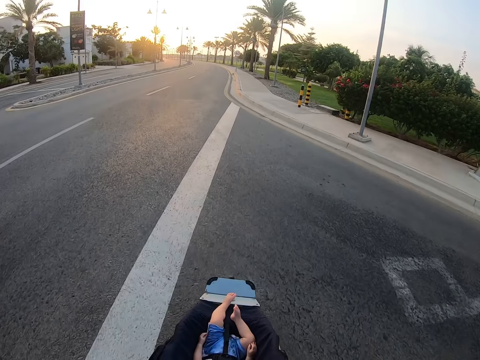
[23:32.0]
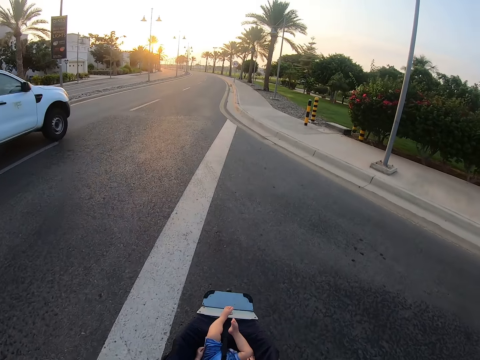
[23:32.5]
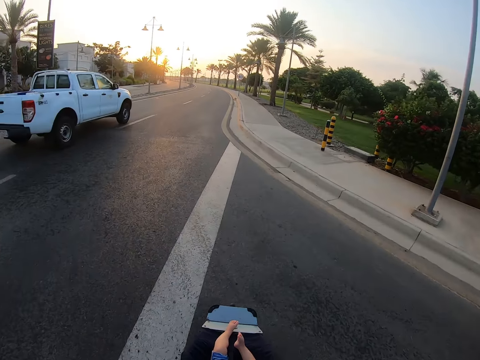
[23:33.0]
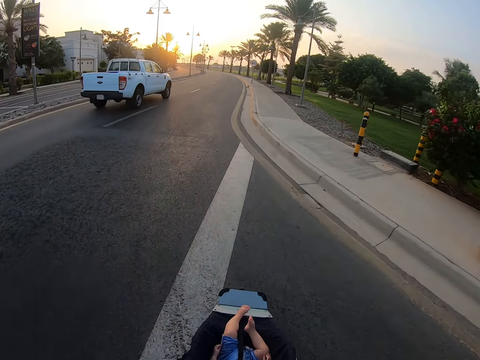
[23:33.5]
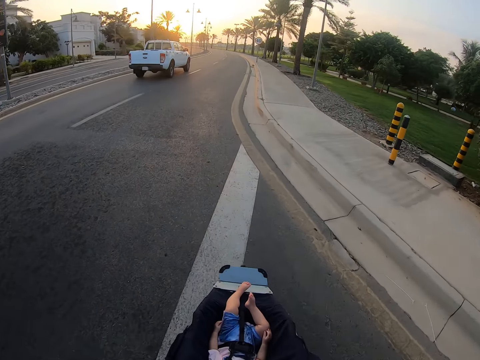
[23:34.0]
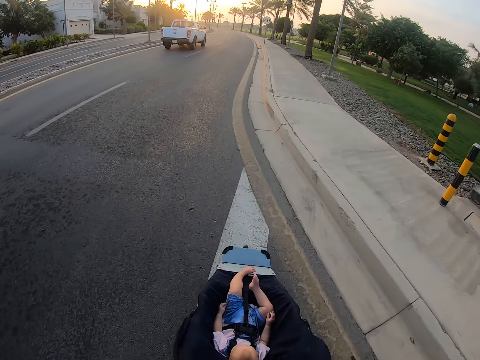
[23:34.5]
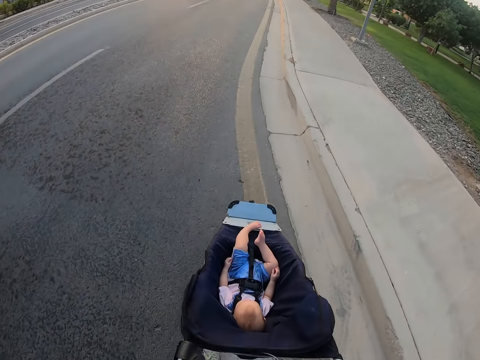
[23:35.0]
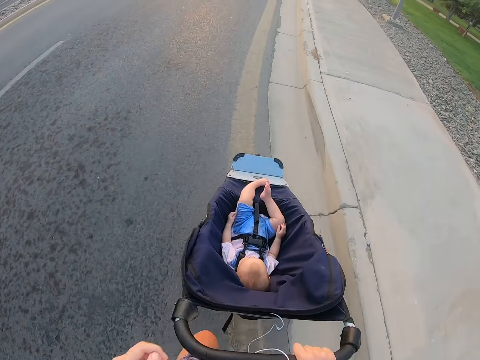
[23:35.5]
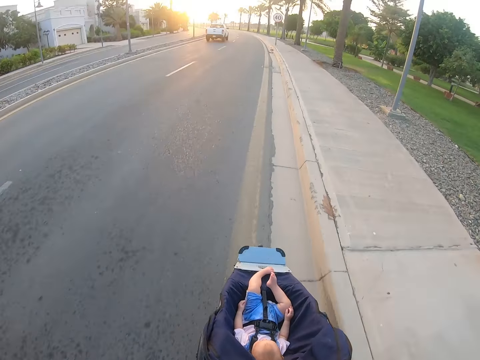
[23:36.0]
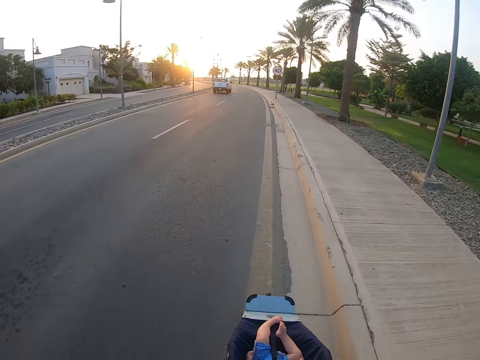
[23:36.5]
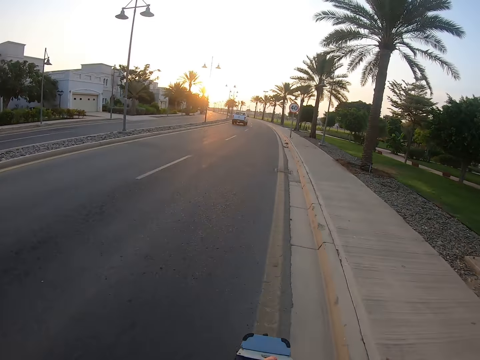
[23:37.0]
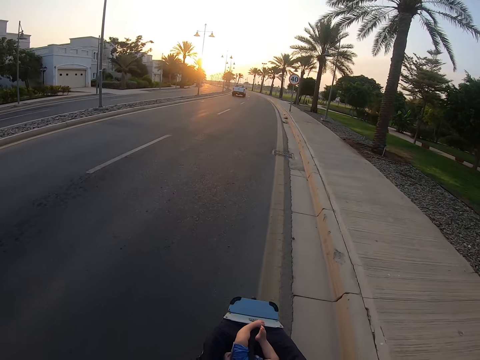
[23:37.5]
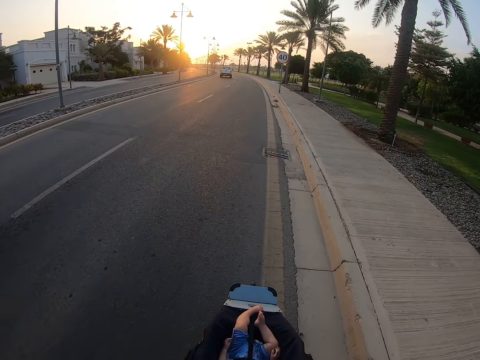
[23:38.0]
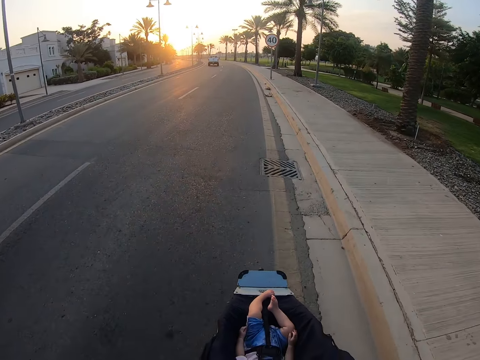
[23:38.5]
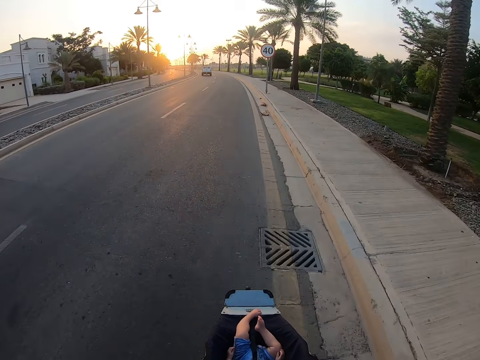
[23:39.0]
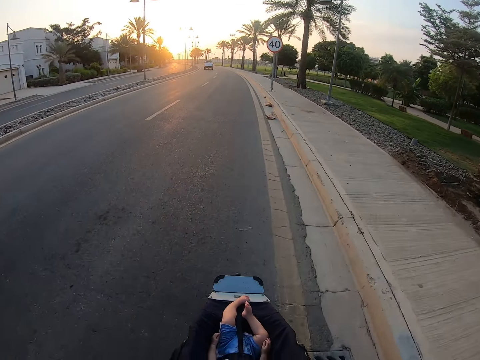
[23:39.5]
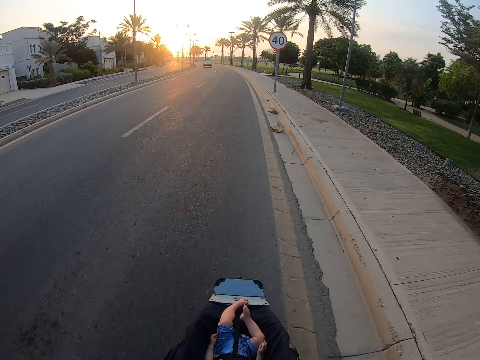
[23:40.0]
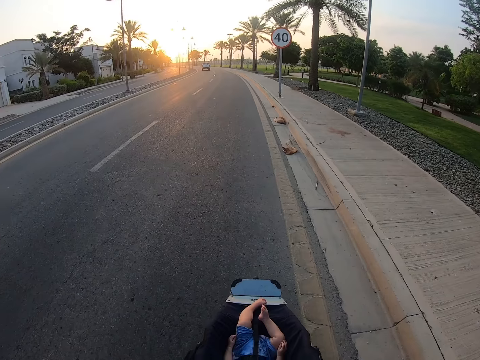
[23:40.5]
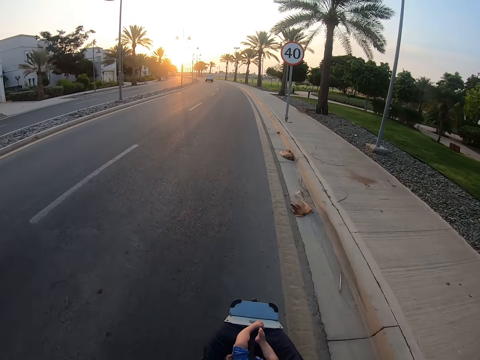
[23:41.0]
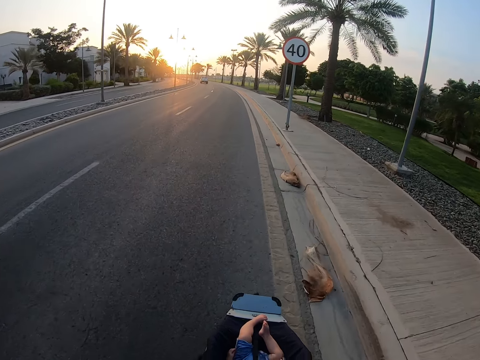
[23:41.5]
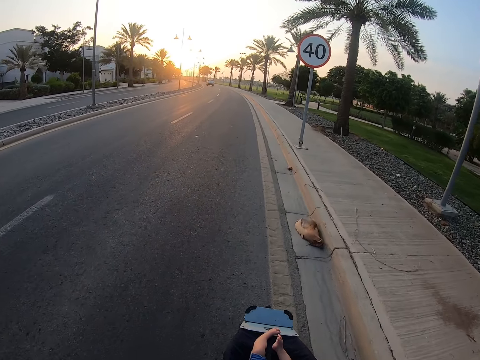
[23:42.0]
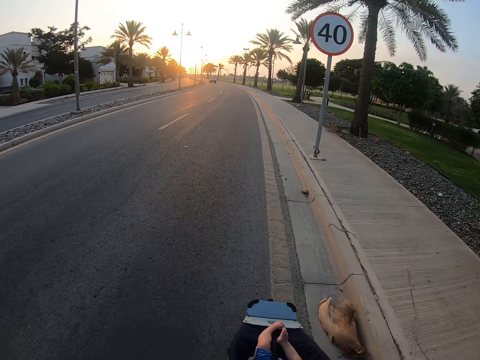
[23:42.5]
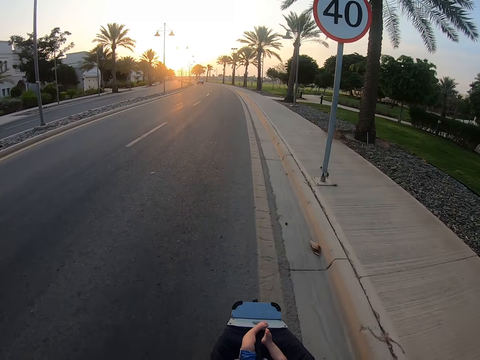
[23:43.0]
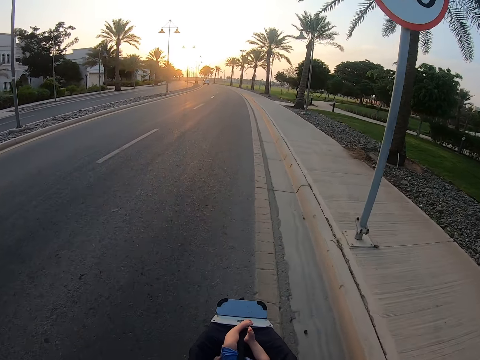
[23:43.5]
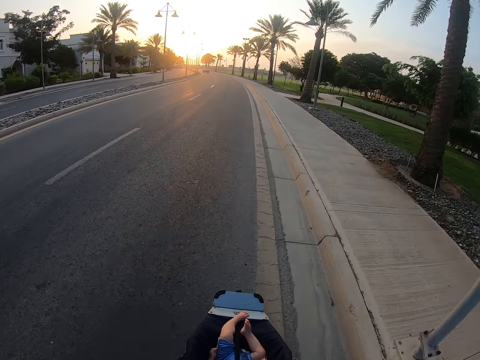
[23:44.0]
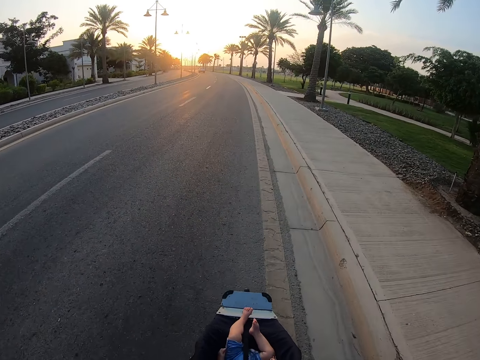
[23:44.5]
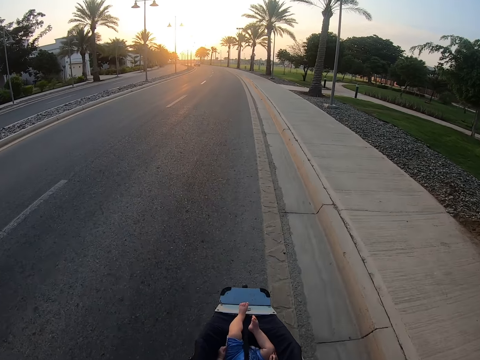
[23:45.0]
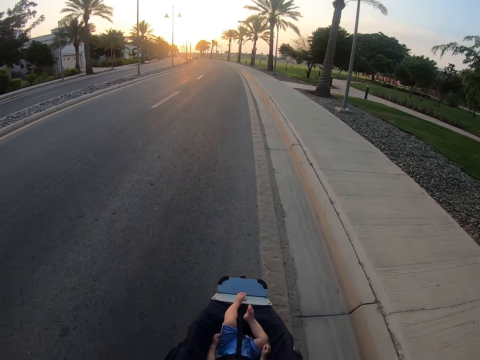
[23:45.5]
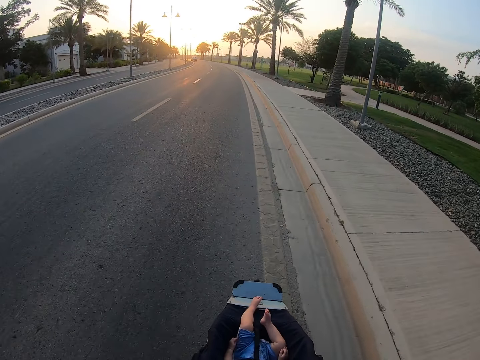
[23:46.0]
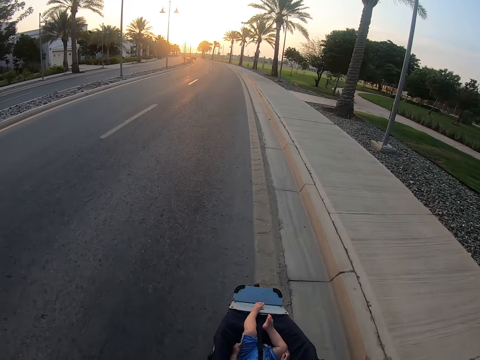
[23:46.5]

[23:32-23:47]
The camera wearer moves a hand. They move a hand again.

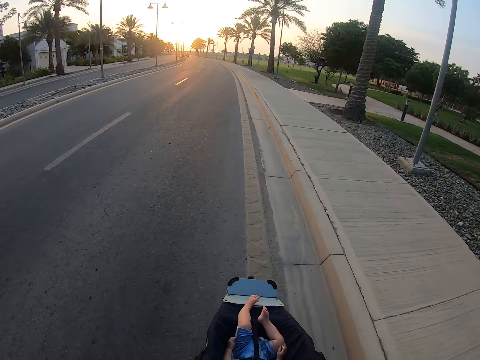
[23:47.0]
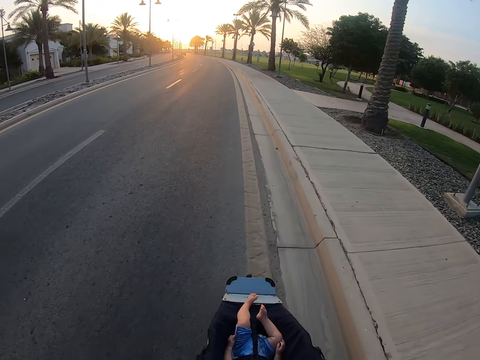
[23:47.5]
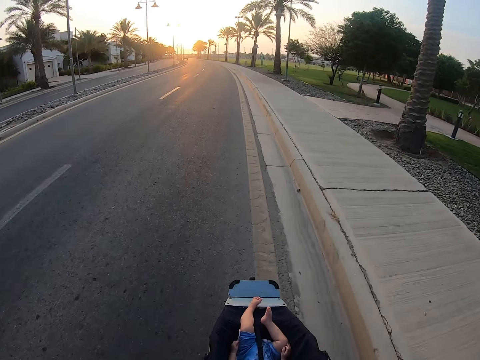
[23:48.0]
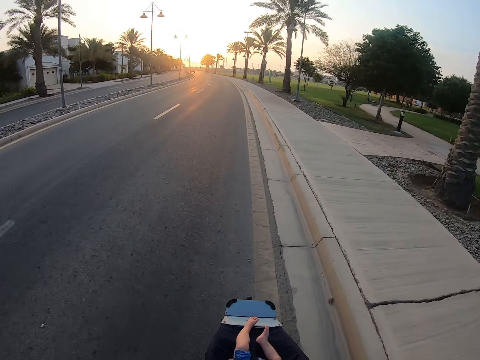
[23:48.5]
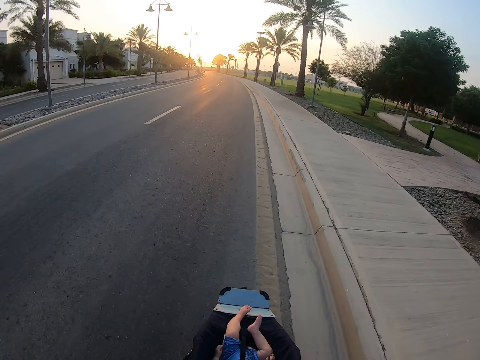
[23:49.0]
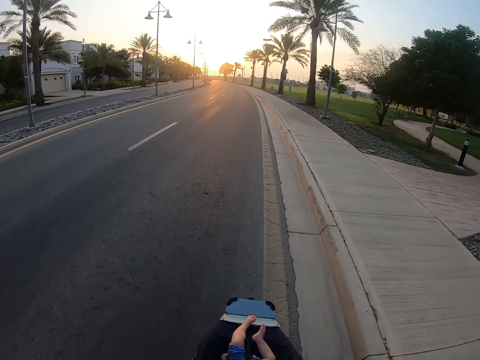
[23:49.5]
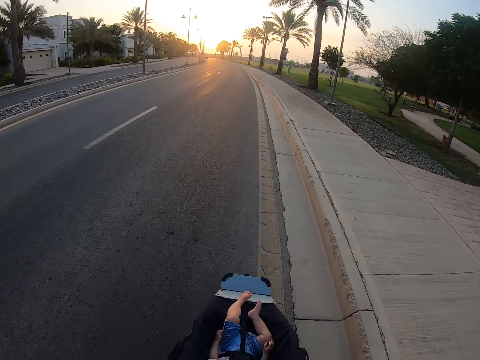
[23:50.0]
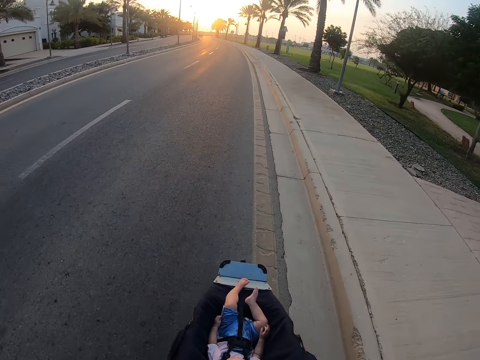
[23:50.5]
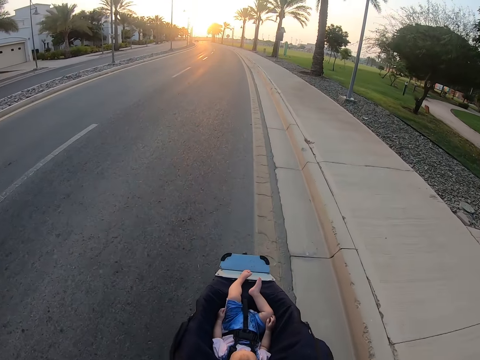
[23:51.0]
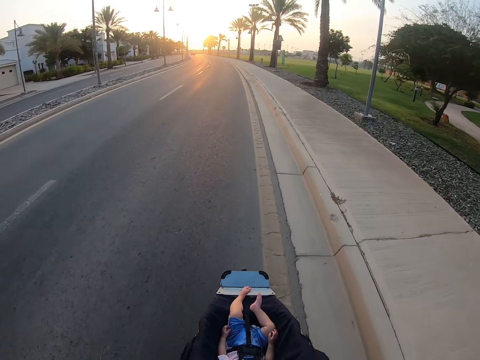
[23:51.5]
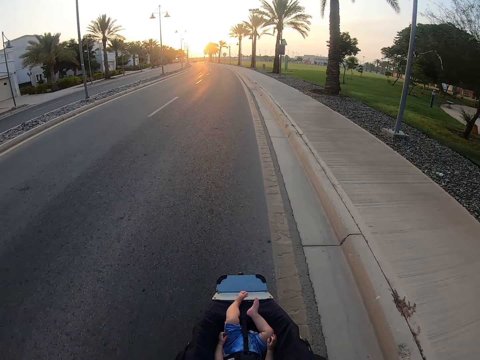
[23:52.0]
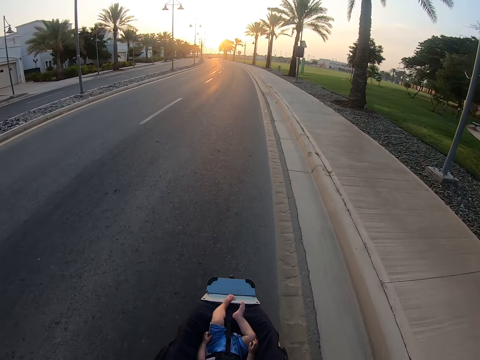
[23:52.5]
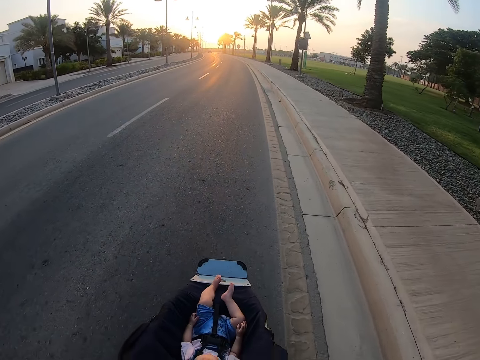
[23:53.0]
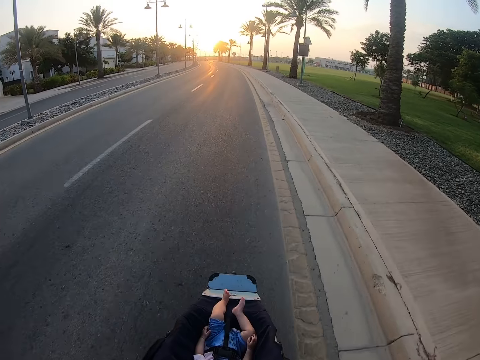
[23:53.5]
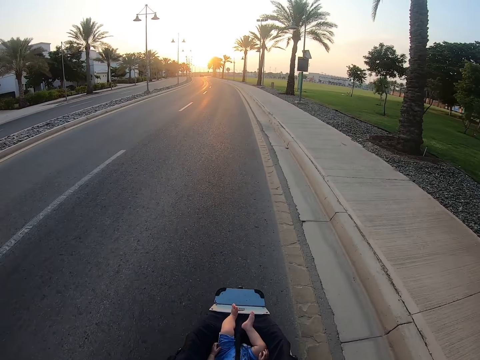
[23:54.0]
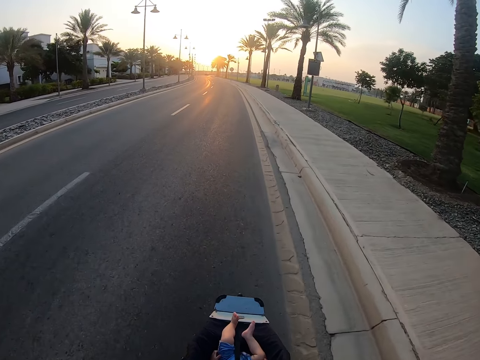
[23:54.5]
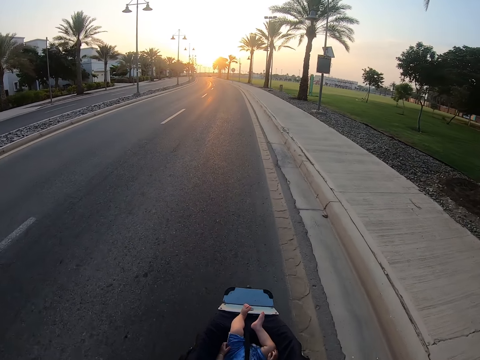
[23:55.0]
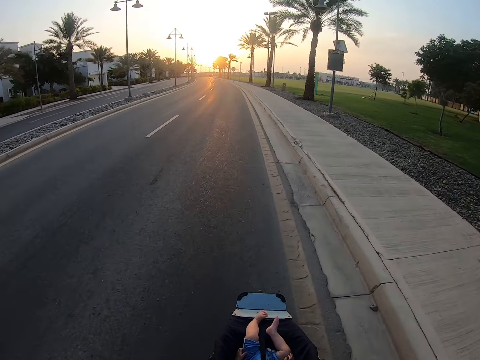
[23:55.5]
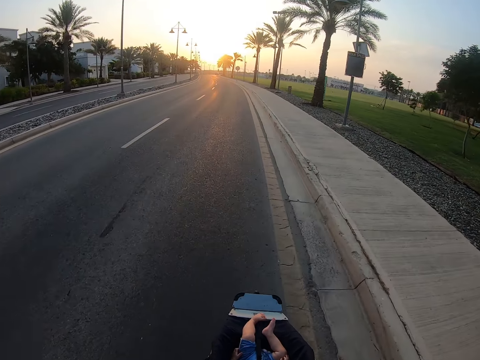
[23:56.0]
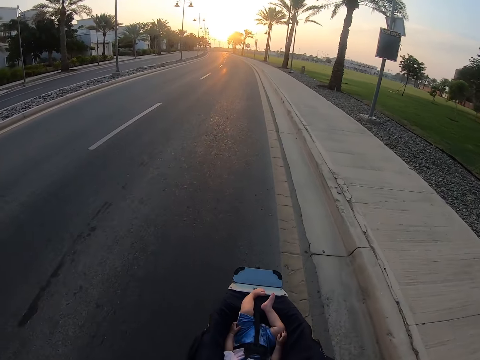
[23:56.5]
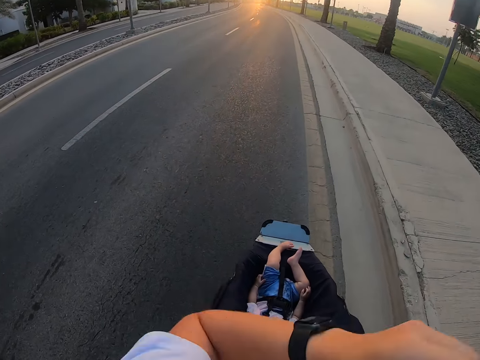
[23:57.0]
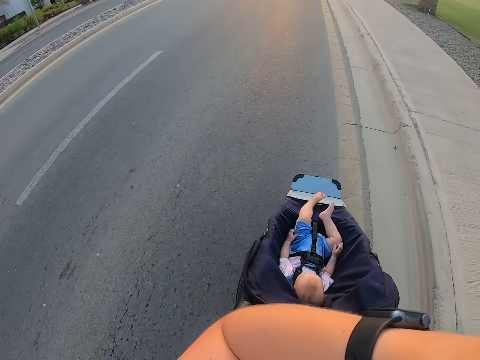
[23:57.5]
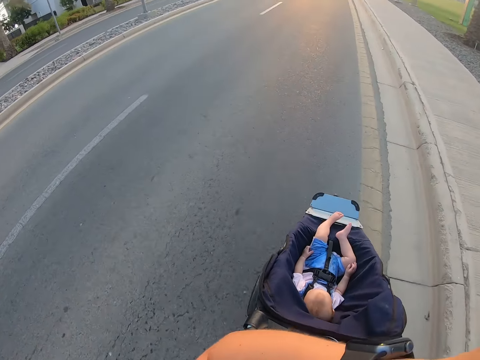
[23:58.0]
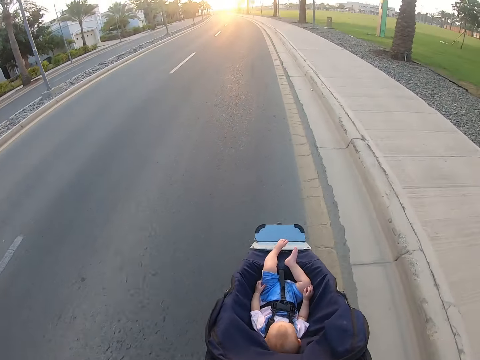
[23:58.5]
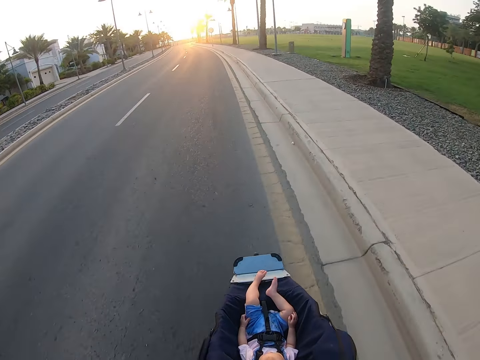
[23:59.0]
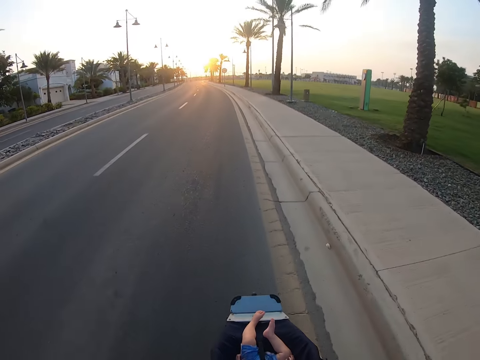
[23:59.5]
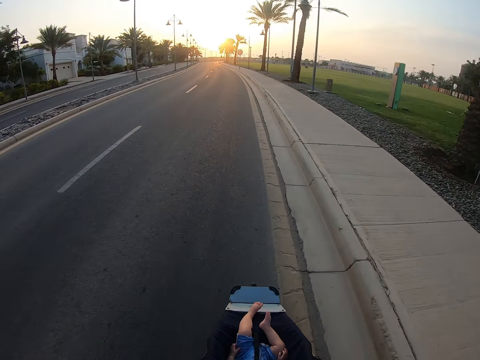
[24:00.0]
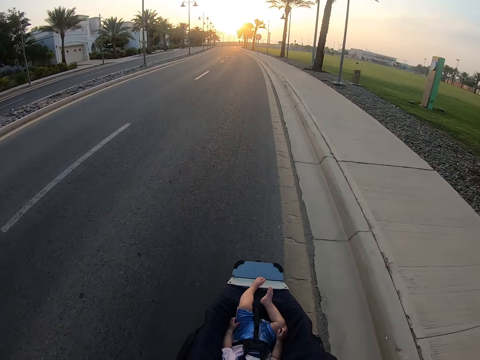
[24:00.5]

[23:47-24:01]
The camera wearer touches part of the body. They lift a hand.
